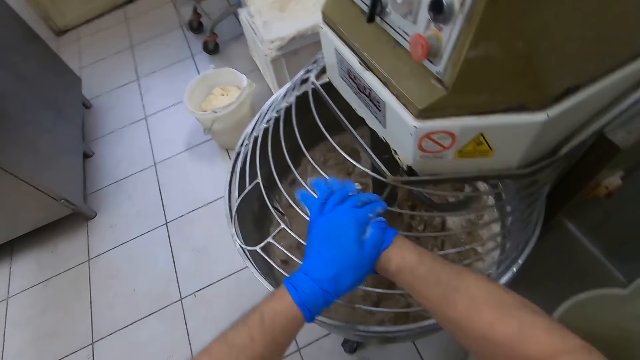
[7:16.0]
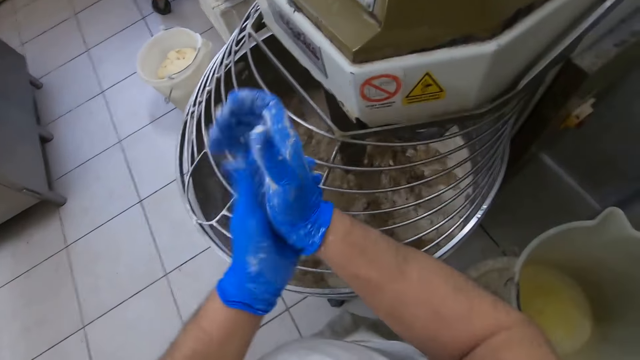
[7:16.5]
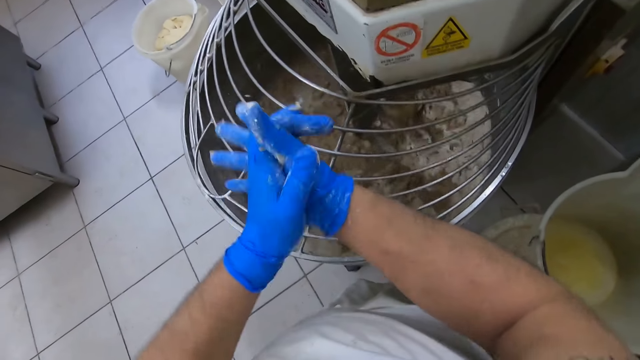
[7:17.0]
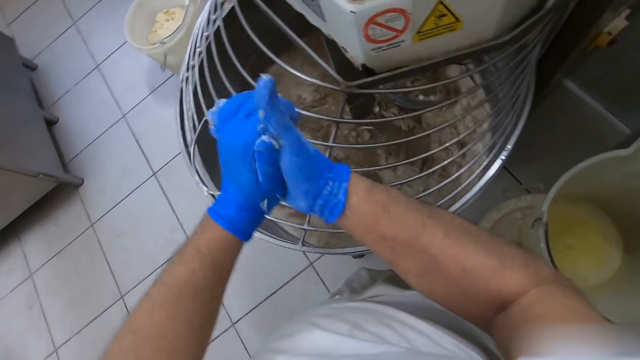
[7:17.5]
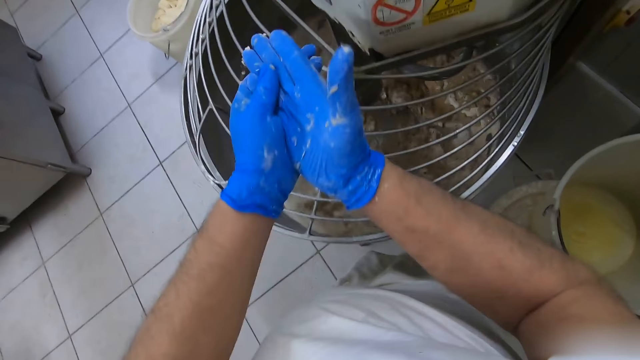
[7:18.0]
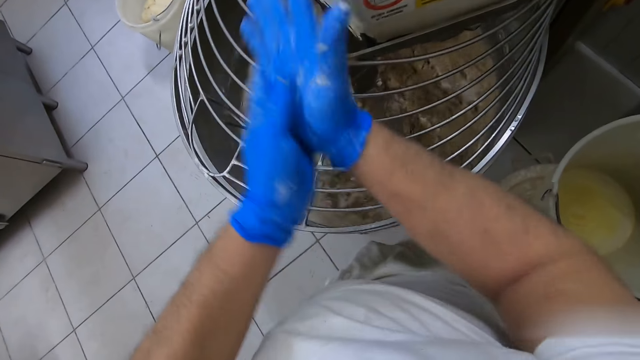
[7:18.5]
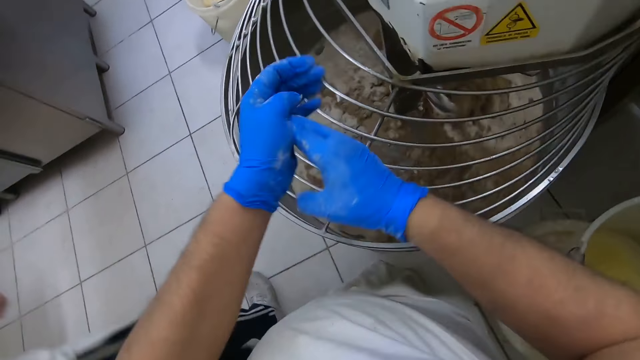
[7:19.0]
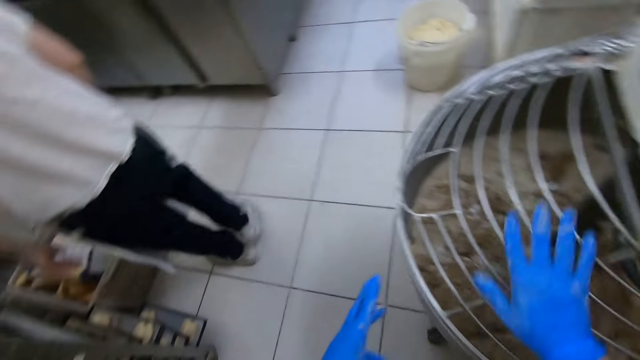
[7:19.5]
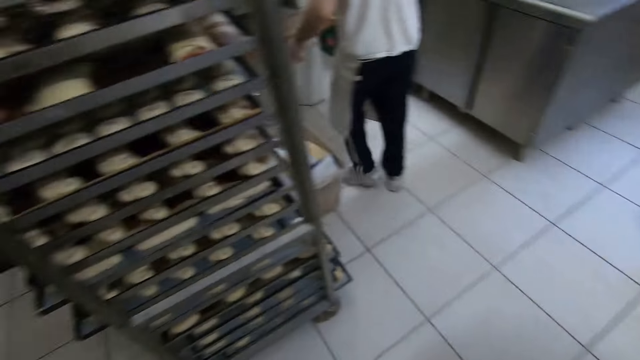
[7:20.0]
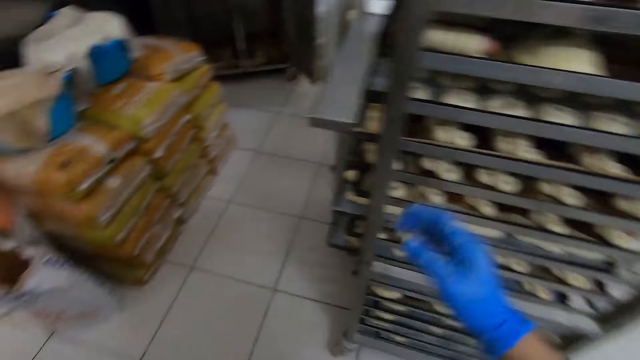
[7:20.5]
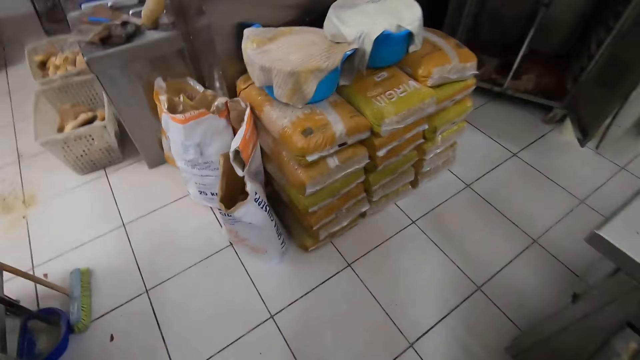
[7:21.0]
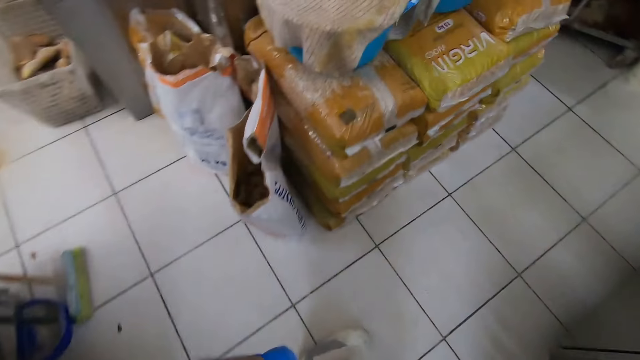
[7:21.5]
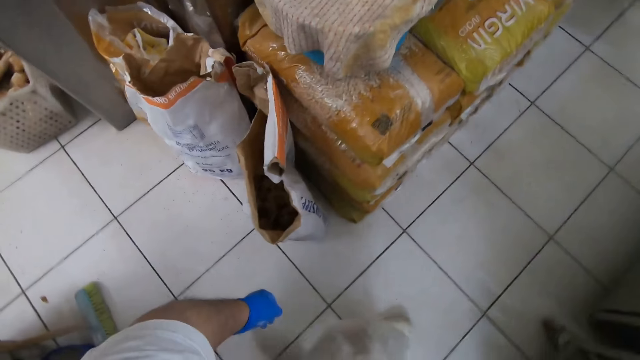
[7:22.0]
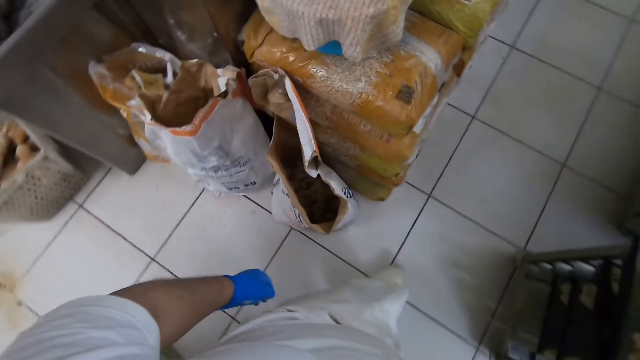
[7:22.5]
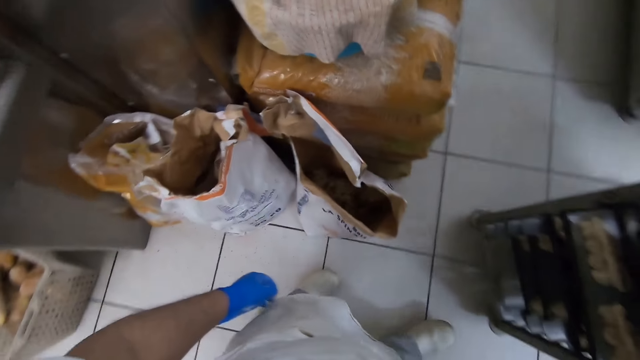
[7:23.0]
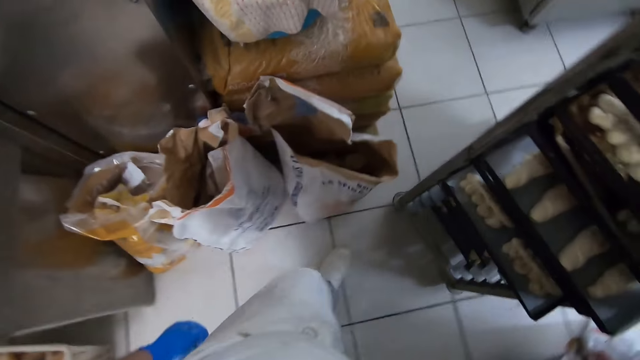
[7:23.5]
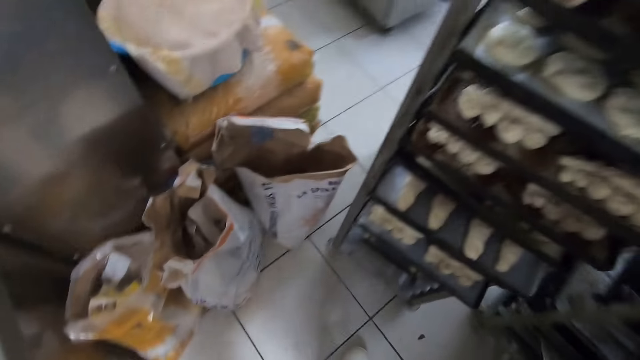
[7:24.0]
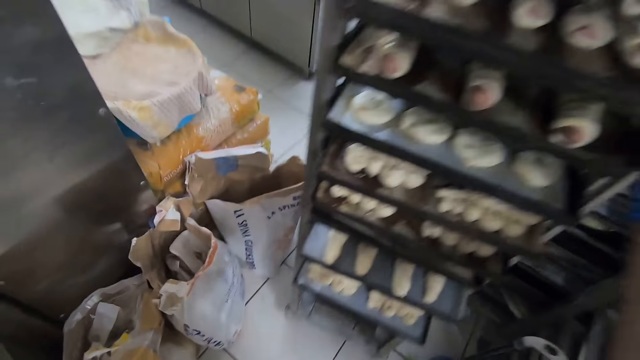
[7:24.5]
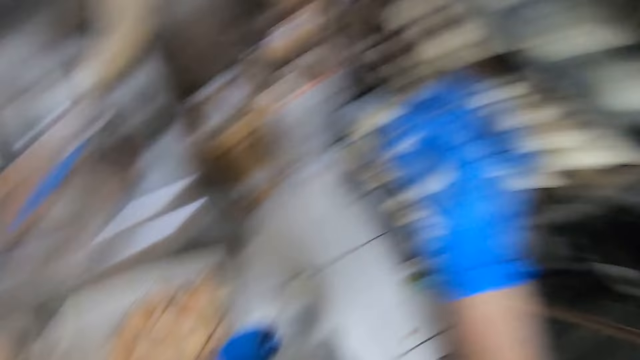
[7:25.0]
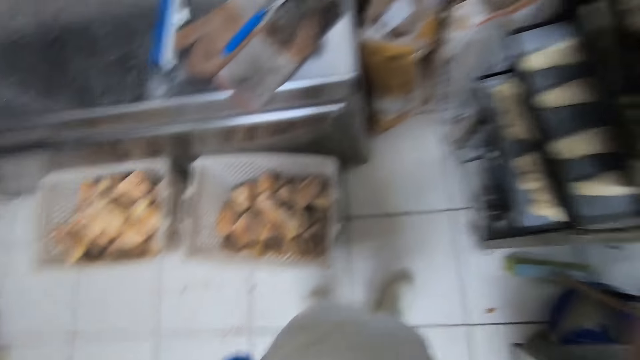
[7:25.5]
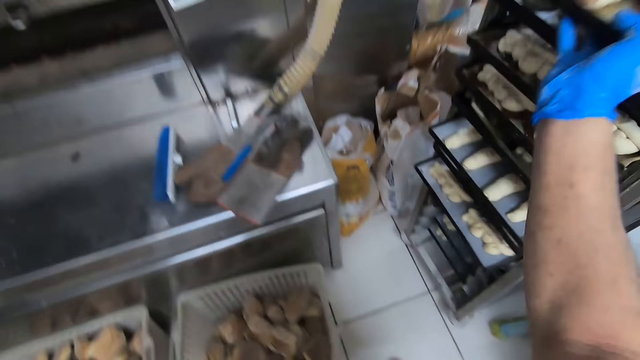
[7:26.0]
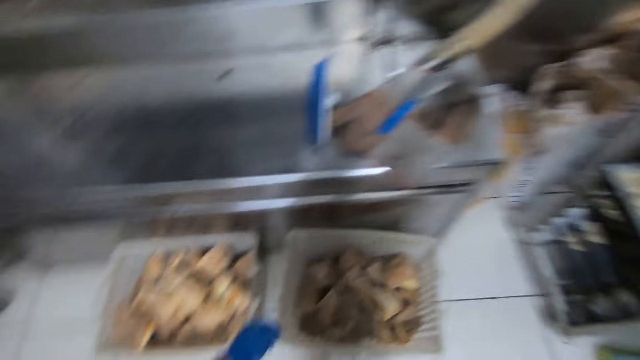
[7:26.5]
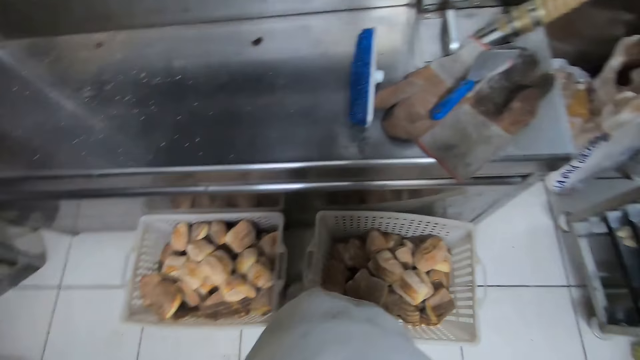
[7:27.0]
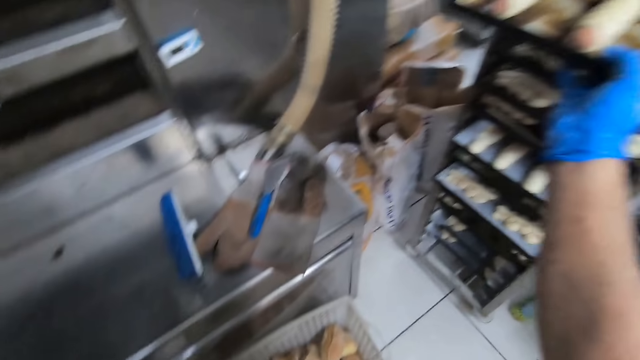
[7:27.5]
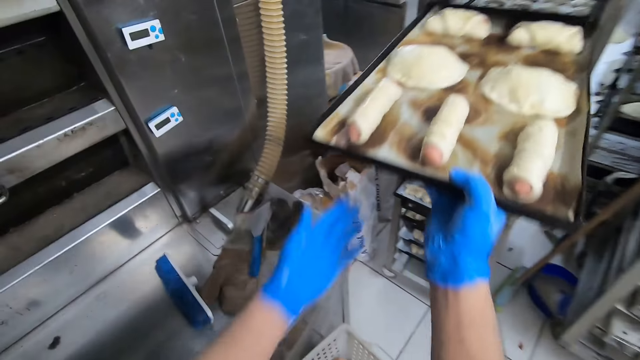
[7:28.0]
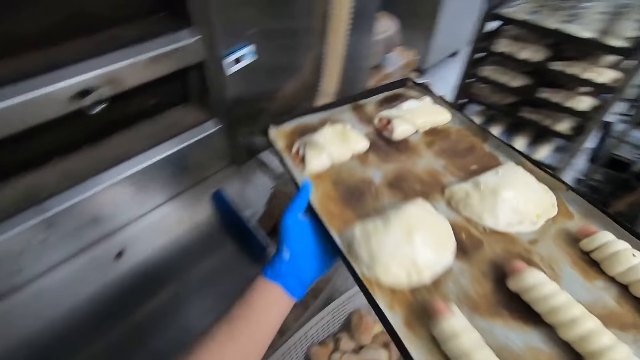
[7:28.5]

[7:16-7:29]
A man walks around the kitchen. The camera wearer holds something. They draw the trolley with the right hand. They draw a tray out of the trolley with the right hand.

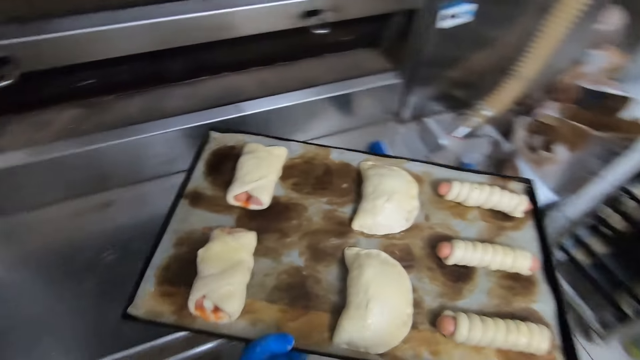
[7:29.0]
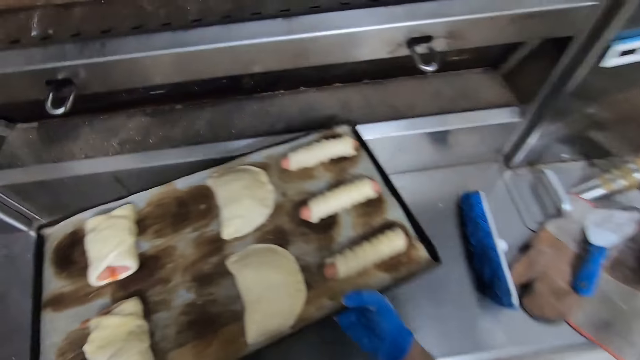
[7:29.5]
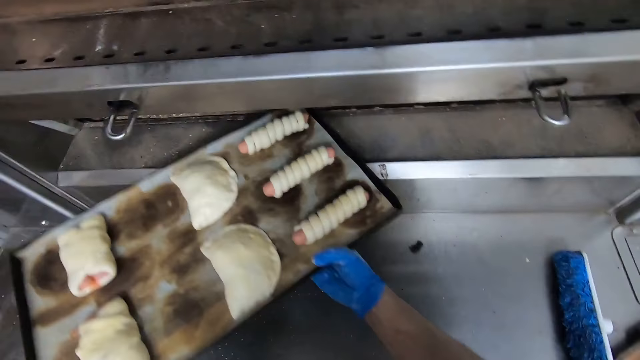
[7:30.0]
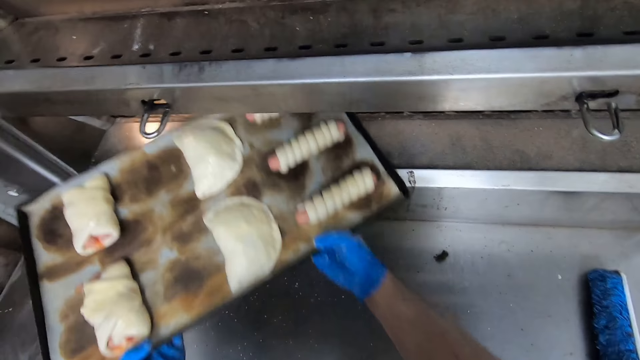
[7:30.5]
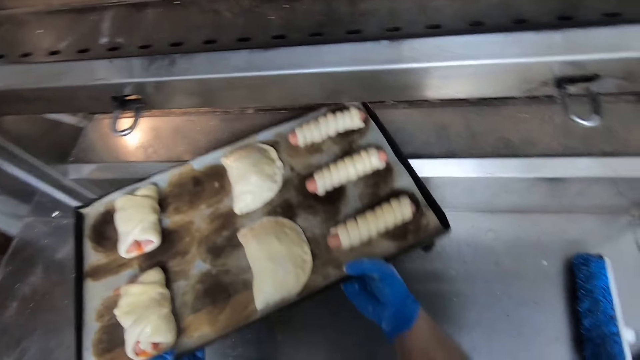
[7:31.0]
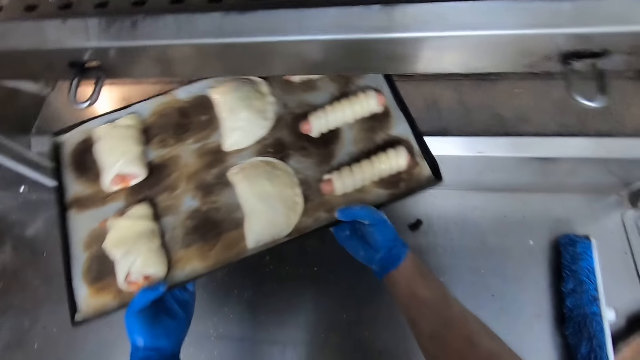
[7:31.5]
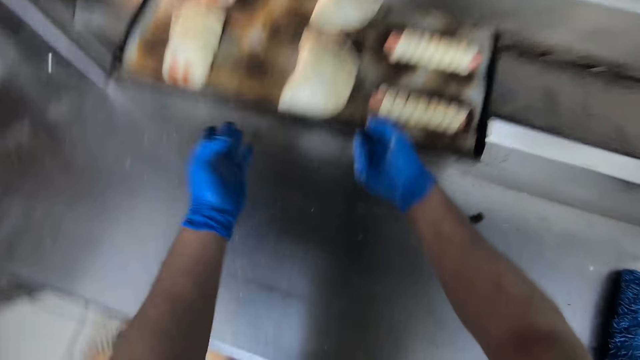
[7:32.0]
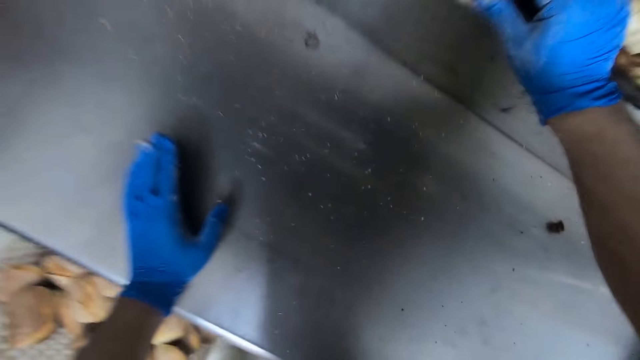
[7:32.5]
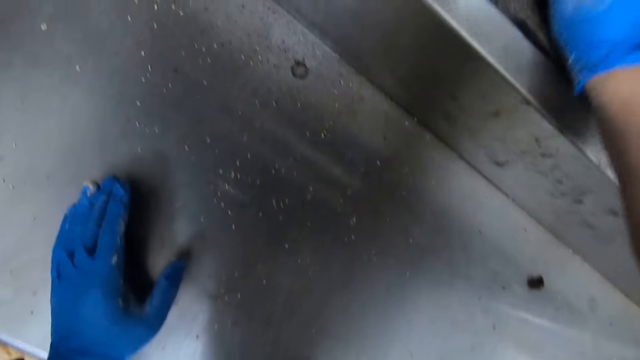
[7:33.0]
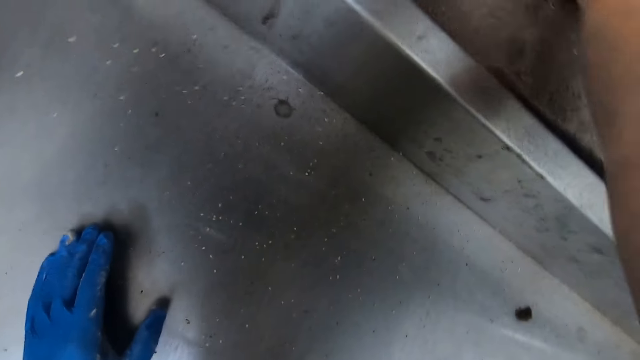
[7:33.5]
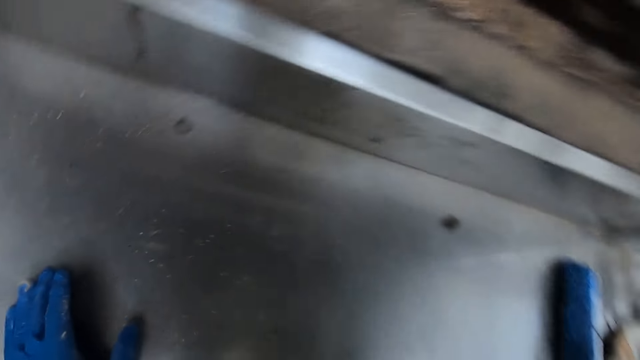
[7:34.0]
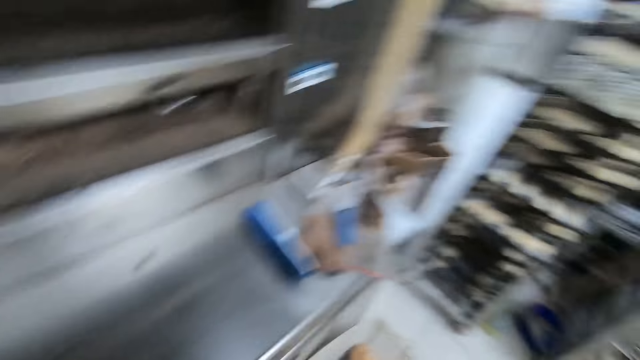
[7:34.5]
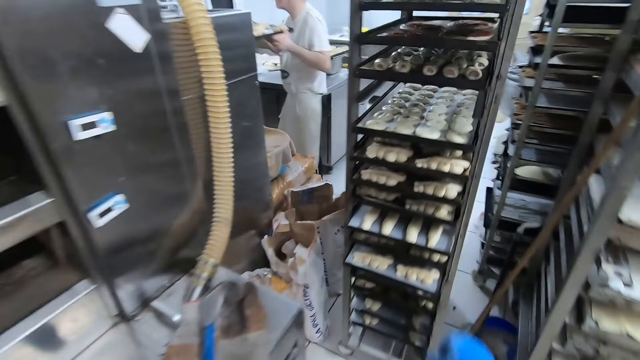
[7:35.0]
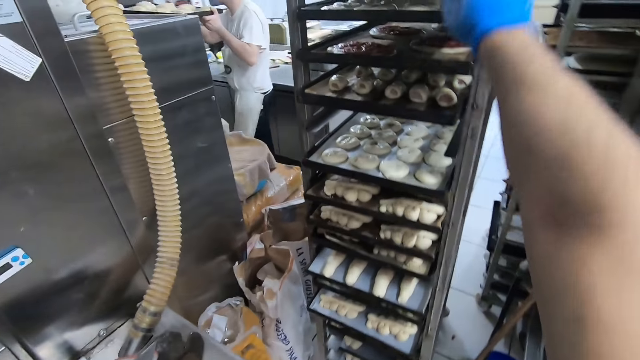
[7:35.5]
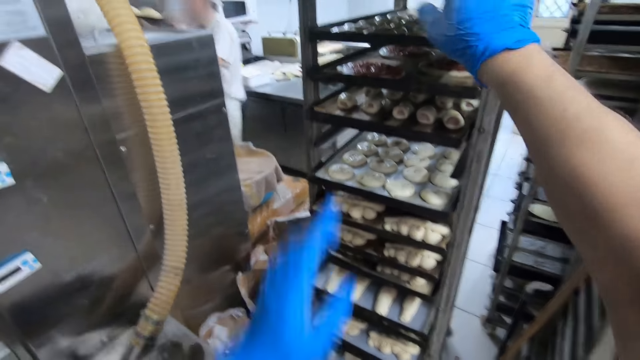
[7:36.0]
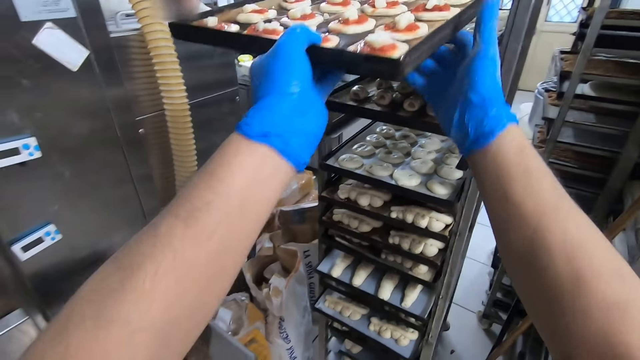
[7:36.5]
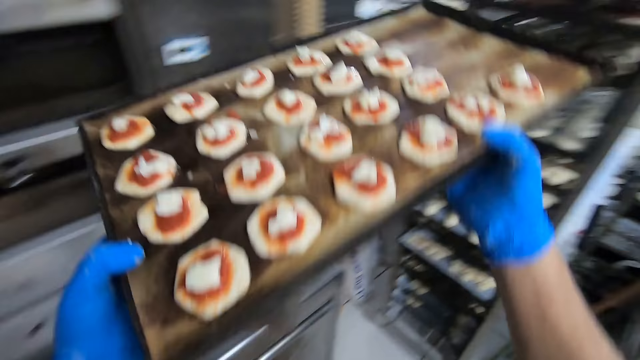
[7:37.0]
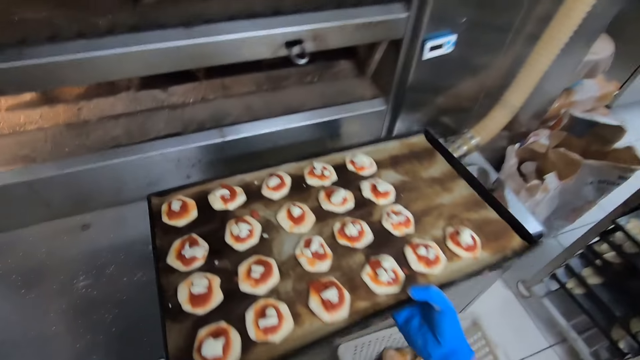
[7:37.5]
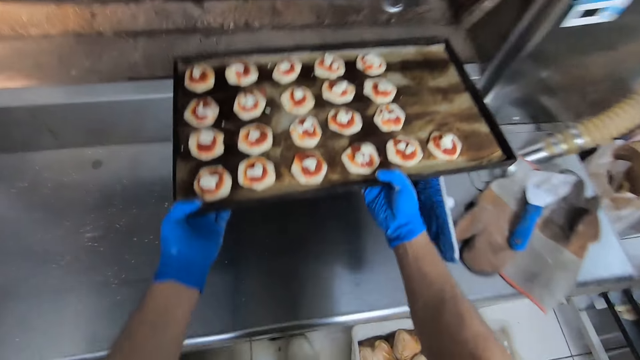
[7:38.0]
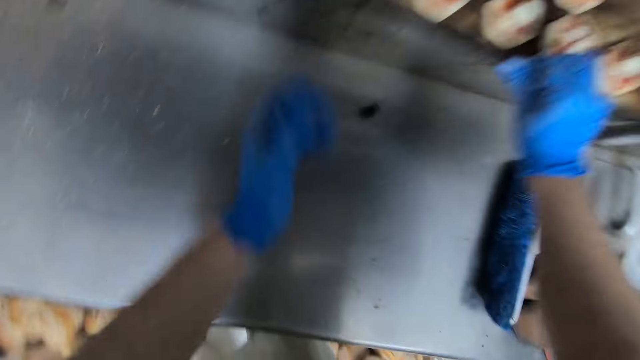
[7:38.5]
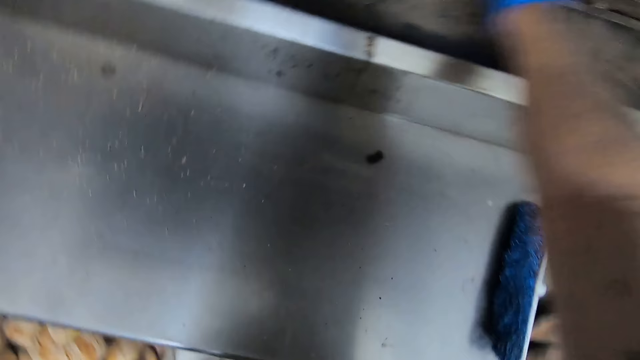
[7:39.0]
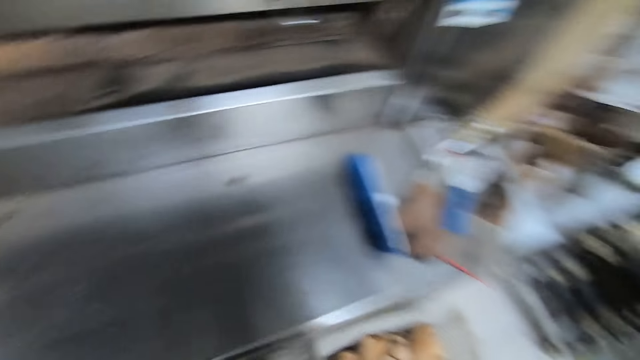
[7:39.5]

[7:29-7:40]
The camera wearer puts the tray of dough into the oven with both hands. They walk around the kitchen. A man walks around the kitchen. The camera wearer draws another tray out of the trolley with the right hand. They put the tray of dough into the oven with both hands.
